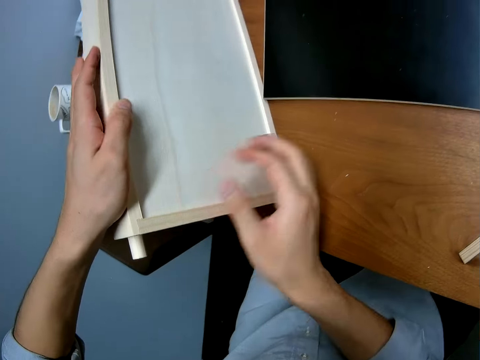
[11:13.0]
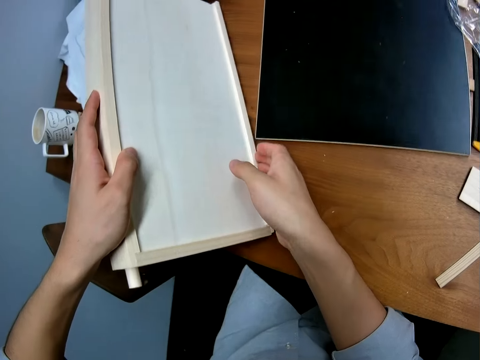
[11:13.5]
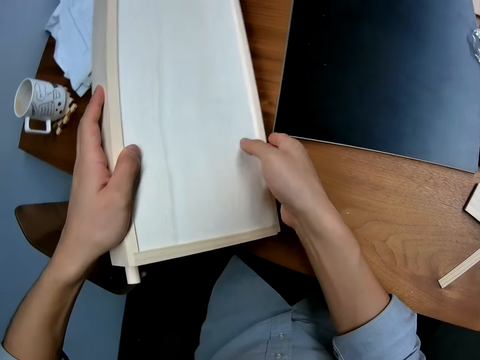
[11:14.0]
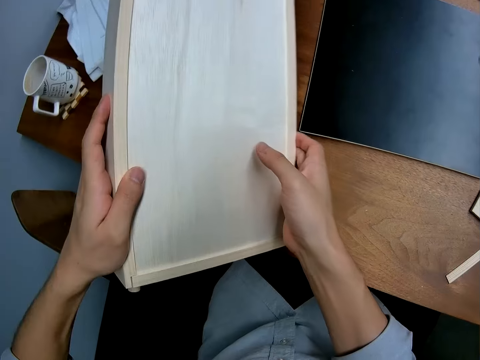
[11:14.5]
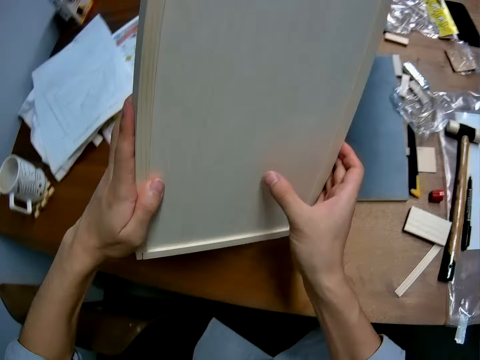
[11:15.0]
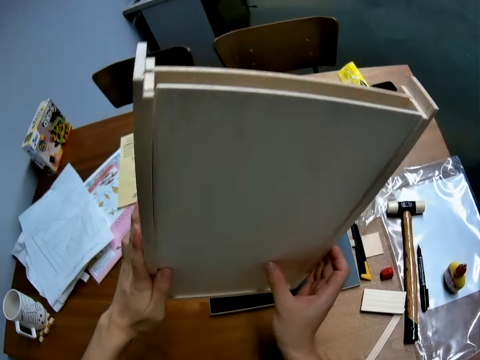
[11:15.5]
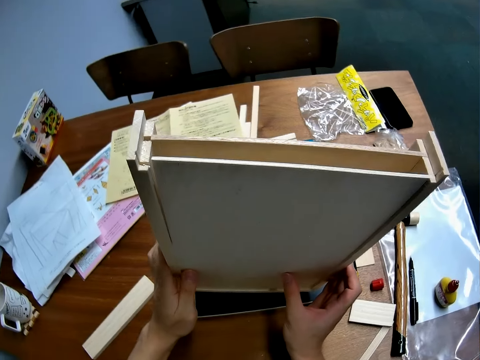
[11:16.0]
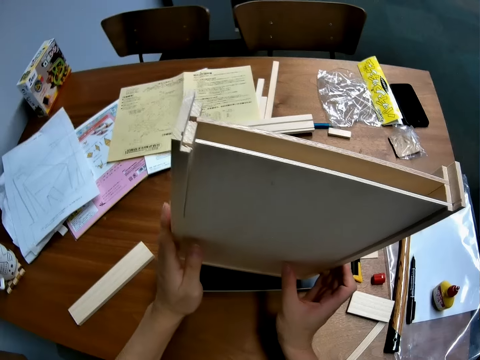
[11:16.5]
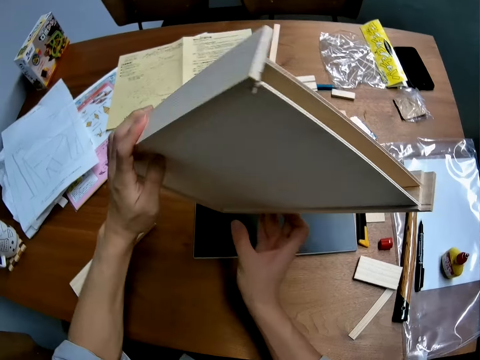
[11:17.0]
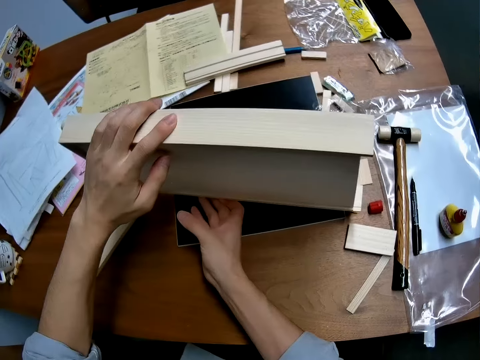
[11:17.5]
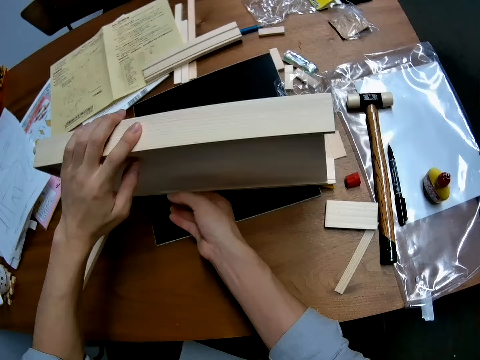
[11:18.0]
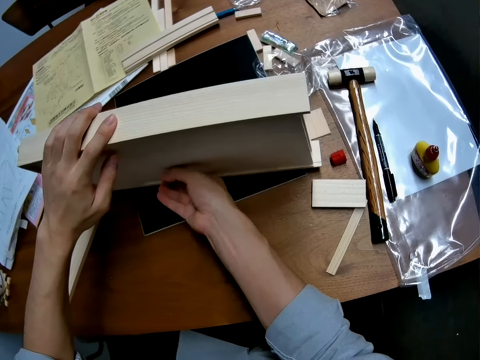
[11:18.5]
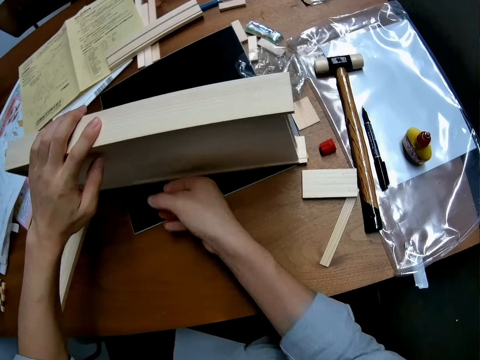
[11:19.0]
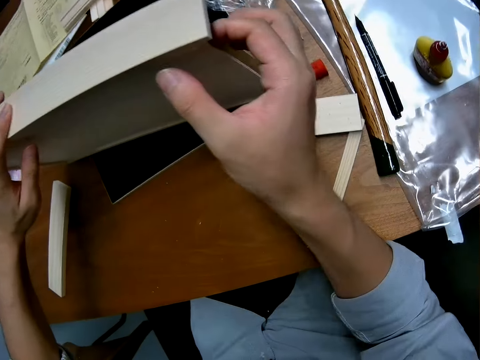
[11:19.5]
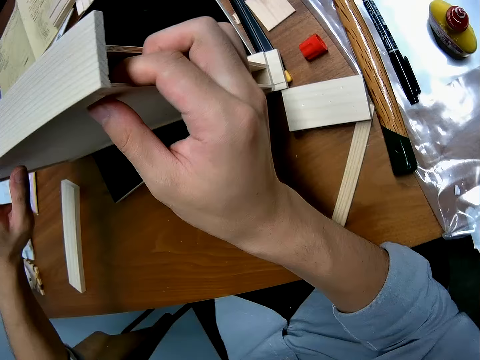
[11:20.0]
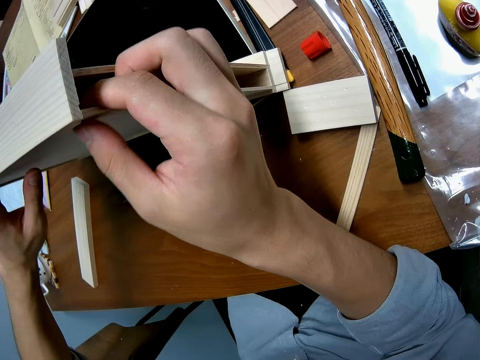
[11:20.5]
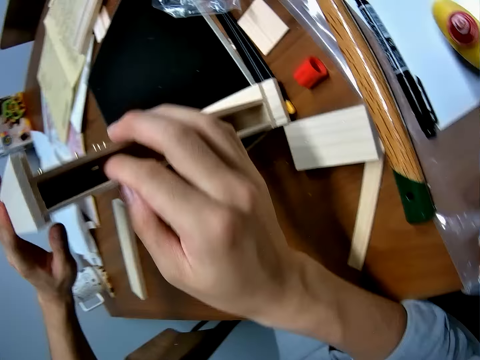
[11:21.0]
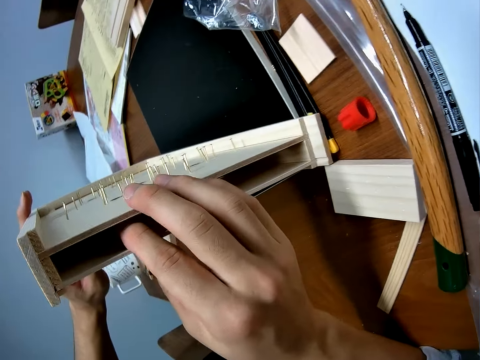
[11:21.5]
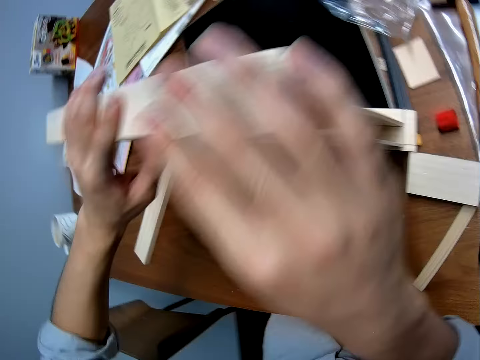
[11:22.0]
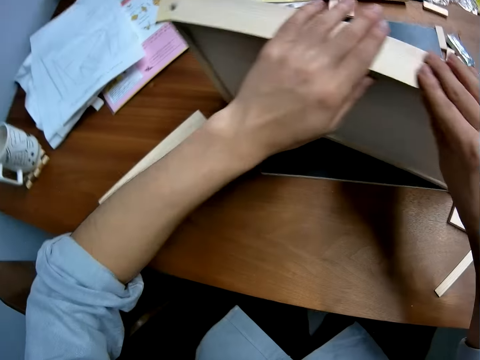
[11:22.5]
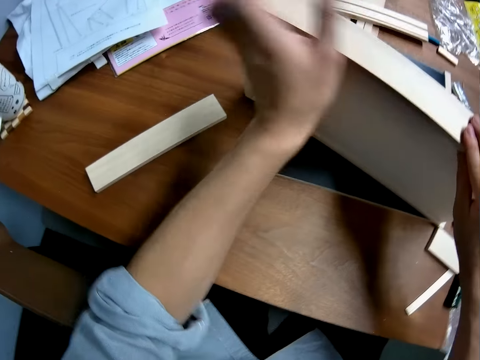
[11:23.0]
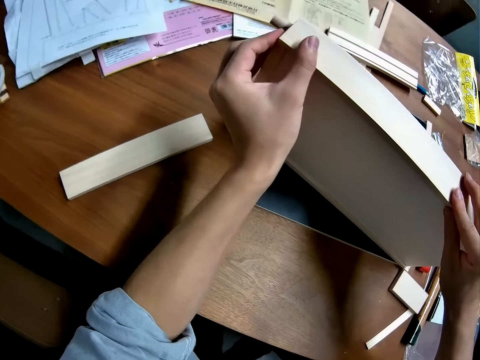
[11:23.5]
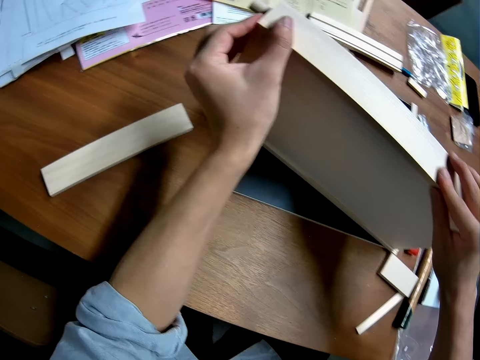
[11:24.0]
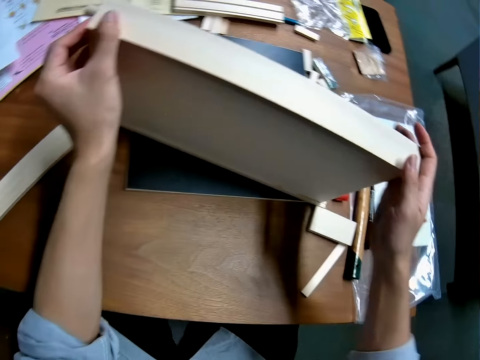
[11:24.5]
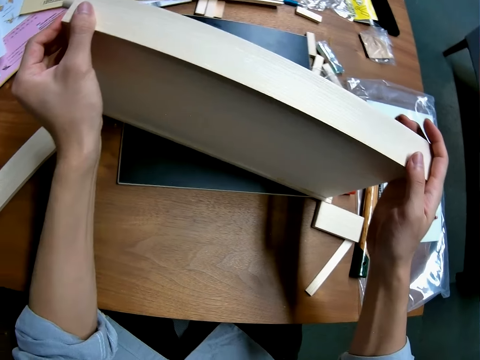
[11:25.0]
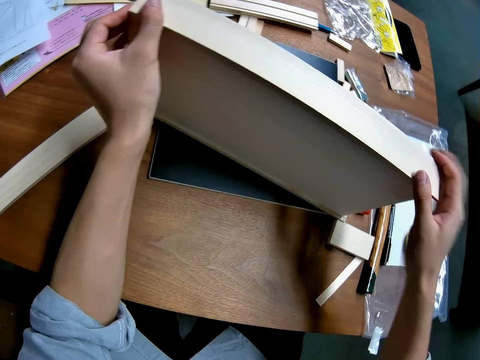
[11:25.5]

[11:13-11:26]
The camera wearer lifts the curling board or craft from the table. They look at the curling board. They lay the craft on its side on the table. They adjust the casings of the craft. They look at the curling board.

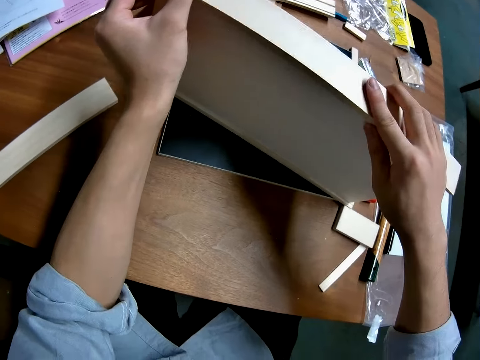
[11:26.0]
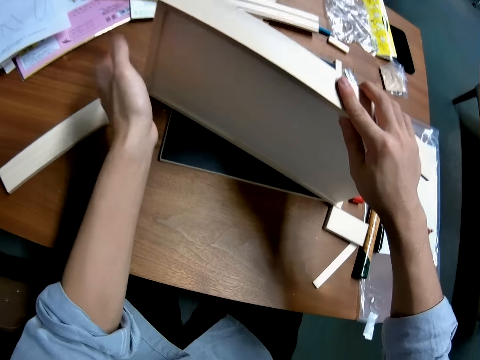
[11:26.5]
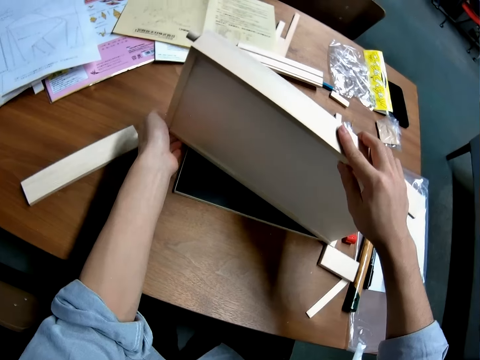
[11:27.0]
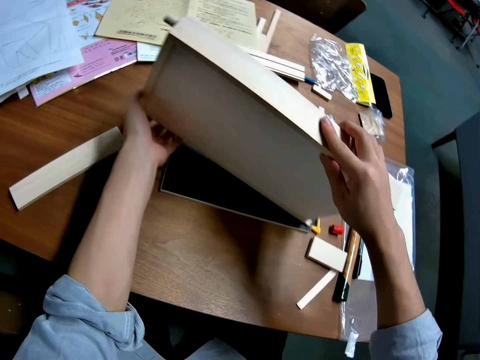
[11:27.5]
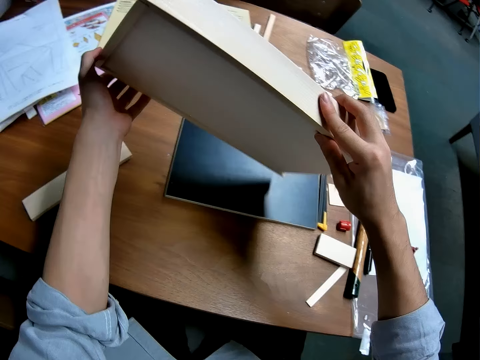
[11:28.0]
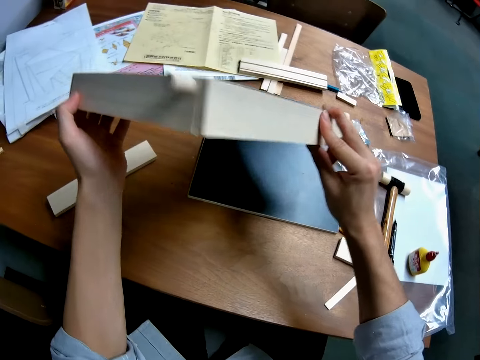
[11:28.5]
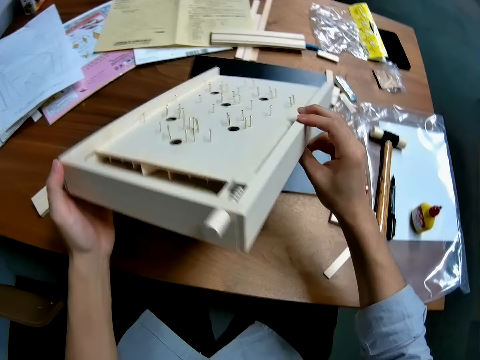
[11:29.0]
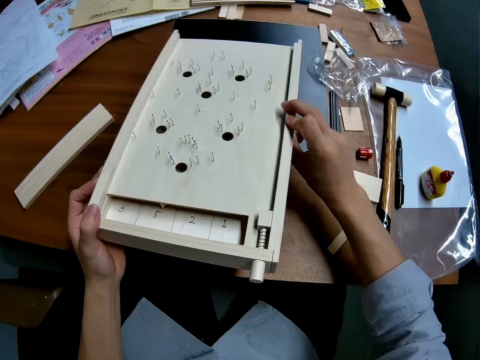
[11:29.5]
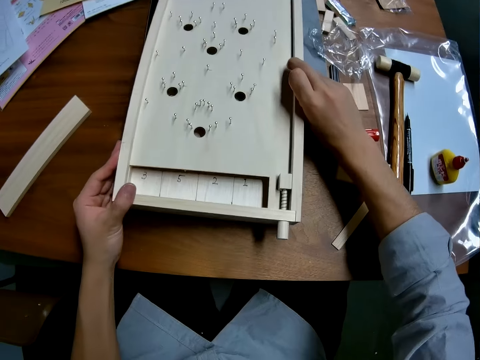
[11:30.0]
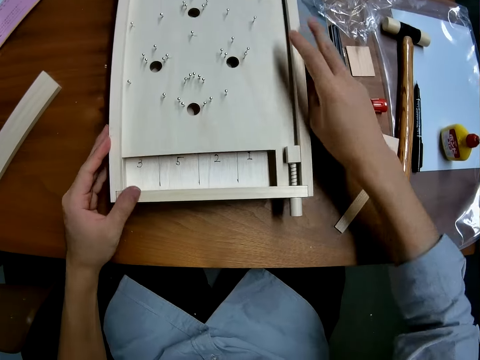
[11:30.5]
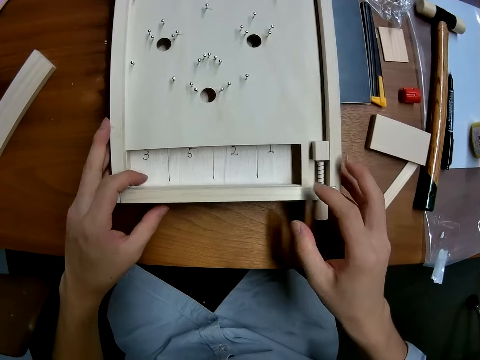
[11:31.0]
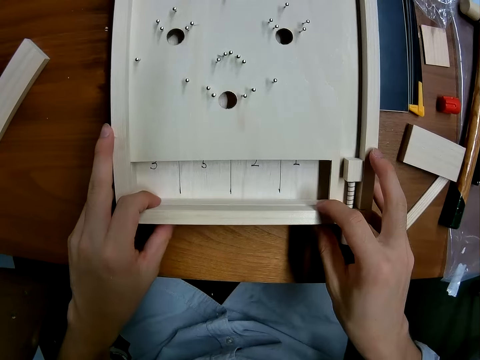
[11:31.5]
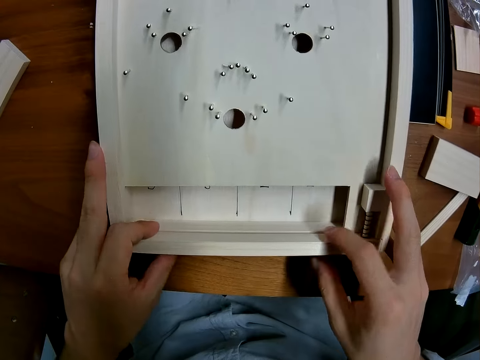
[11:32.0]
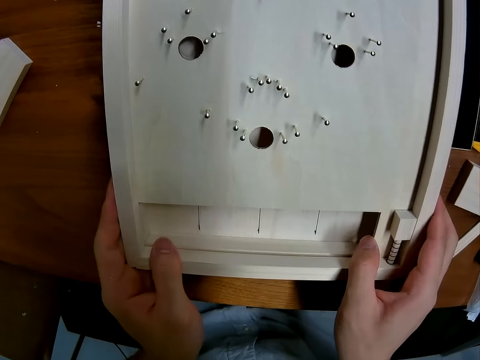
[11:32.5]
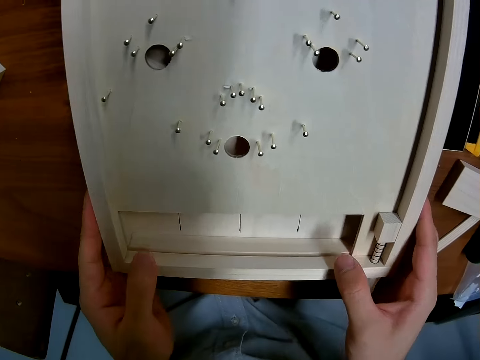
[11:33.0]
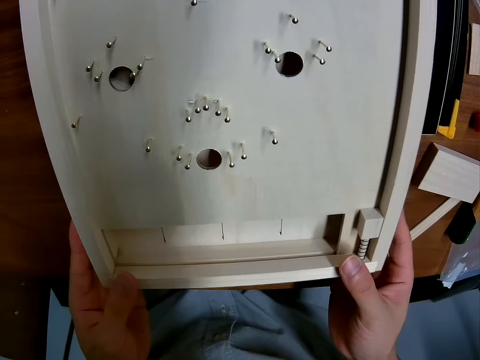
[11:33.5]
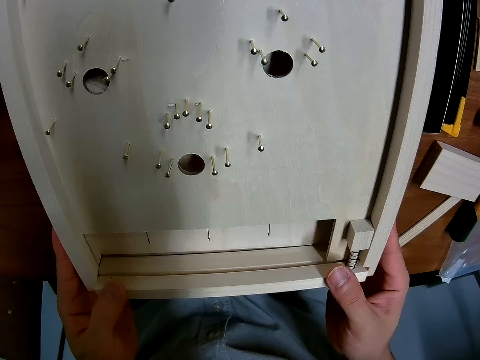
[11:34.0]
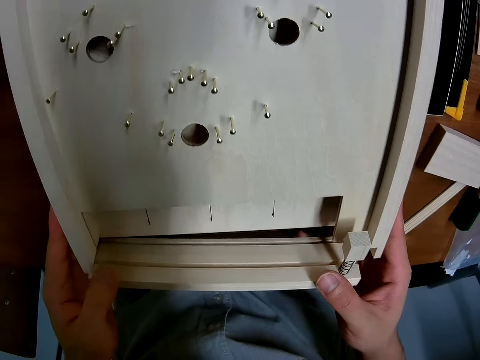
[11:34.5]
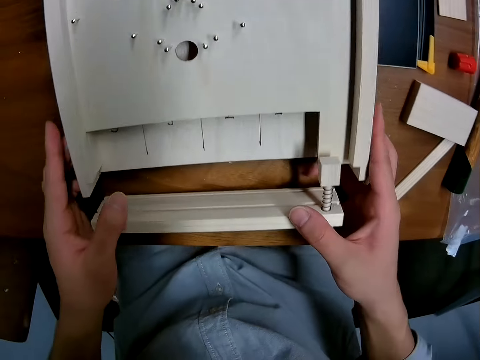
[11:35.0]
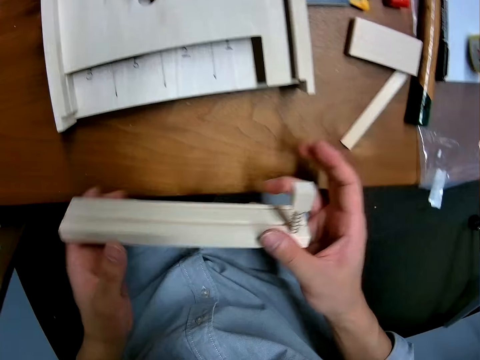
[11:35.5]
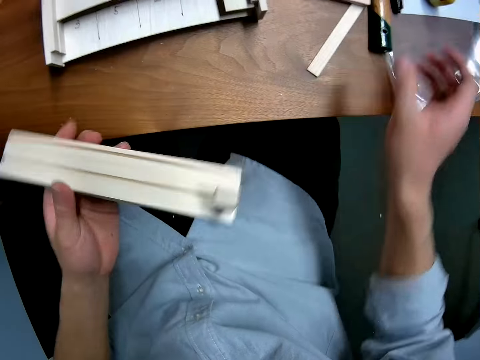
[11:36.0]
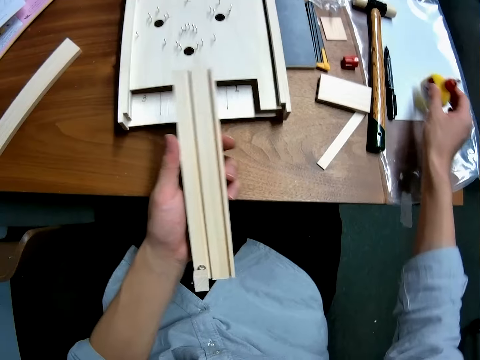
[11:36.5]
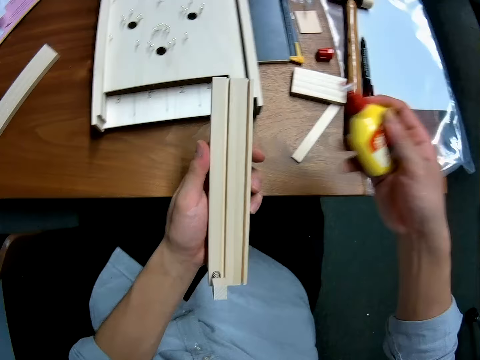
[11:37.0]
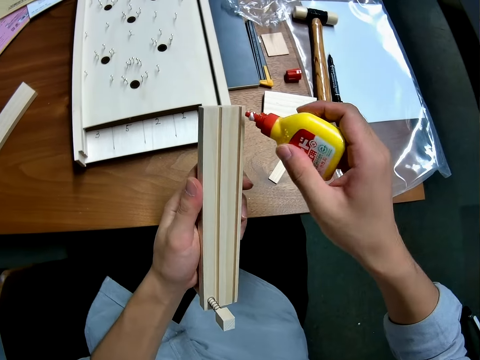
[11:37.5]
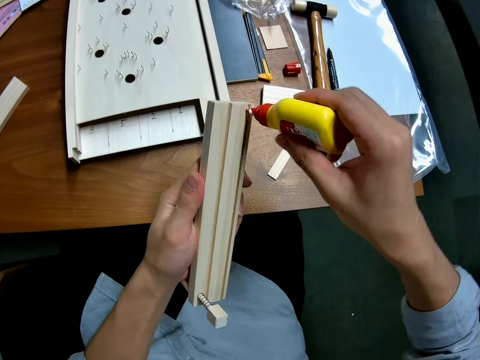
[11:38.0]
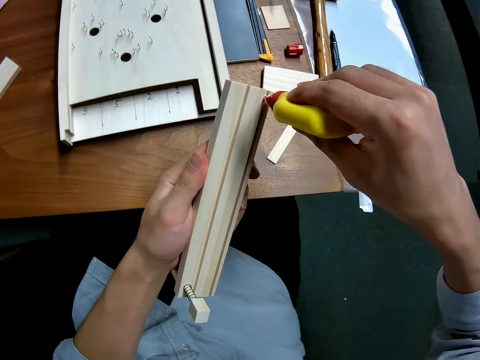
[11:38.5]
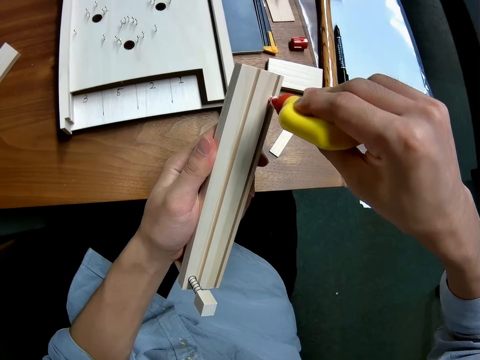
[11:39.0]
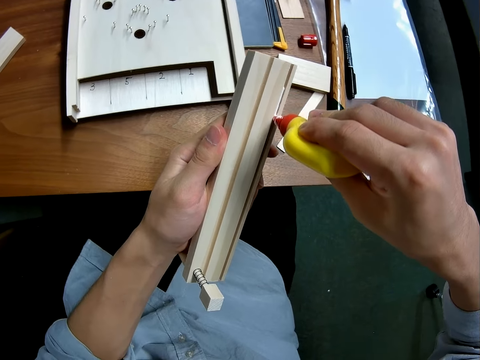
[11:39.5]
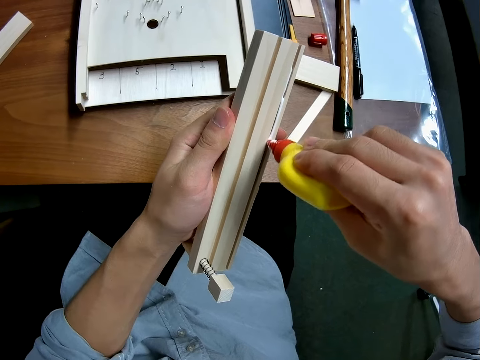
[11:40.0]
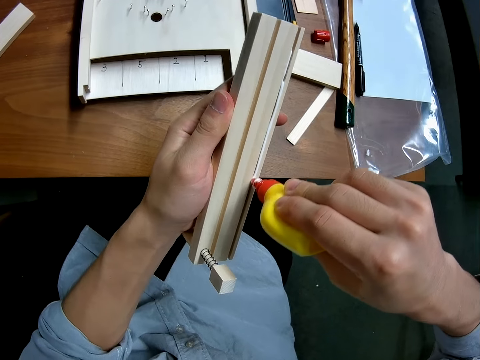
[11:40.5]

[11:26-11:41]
The camera wearer turns the craft or curling board. They lift the curling board from the table. They lay the craft on its back on the table. They remove the bottom casing of the craft. They dismantle the curling board. They look at the curling board. They look at the piece of wood. They take the glue container from the table. They apply glue from the container to the casing.
